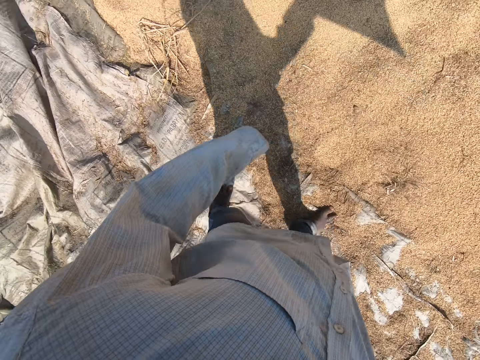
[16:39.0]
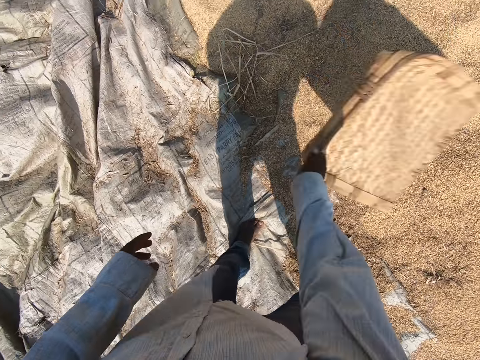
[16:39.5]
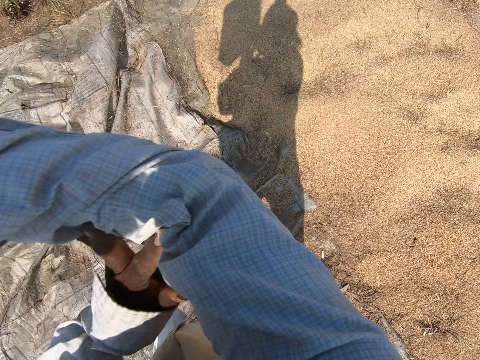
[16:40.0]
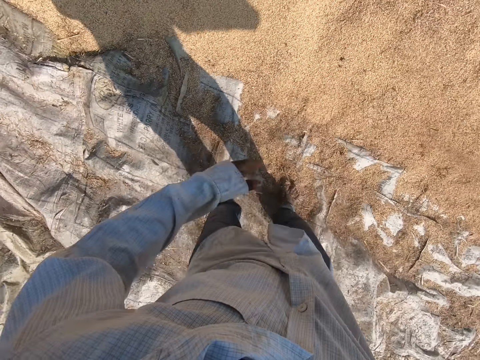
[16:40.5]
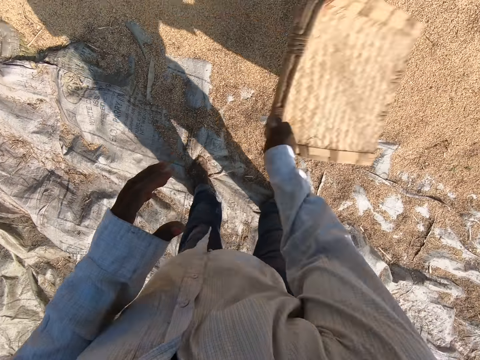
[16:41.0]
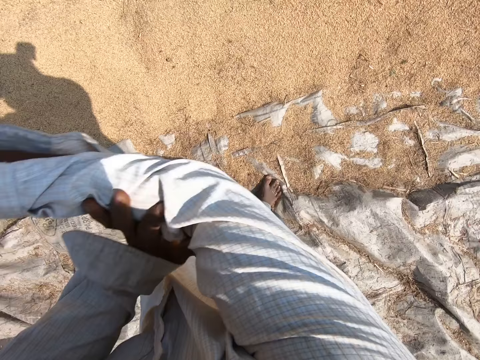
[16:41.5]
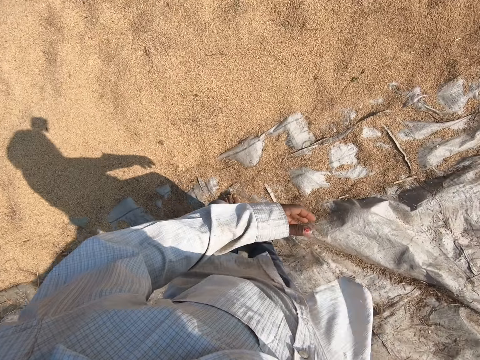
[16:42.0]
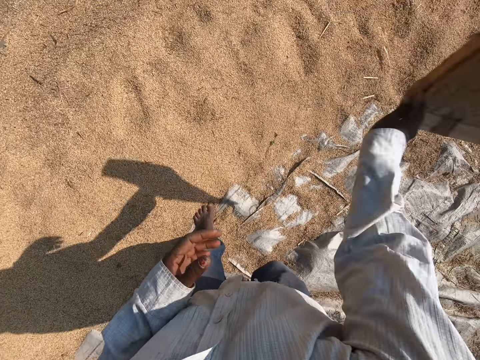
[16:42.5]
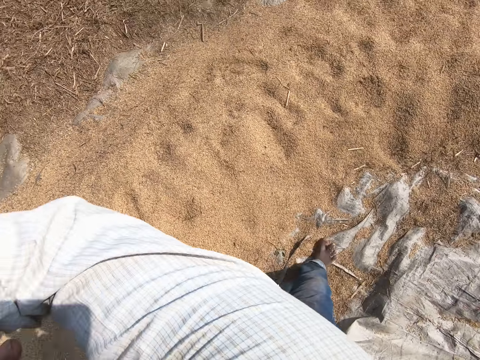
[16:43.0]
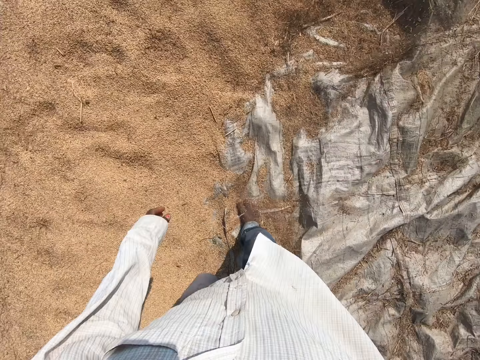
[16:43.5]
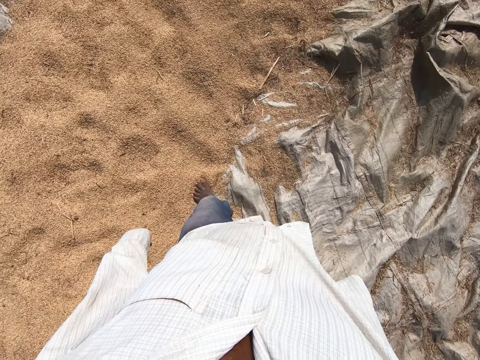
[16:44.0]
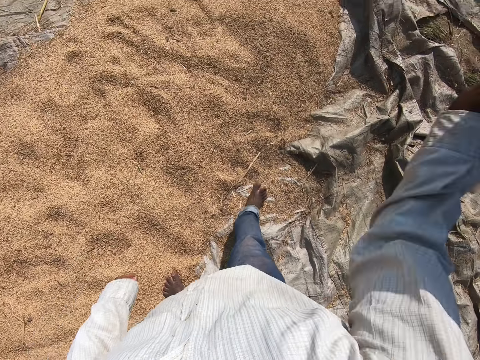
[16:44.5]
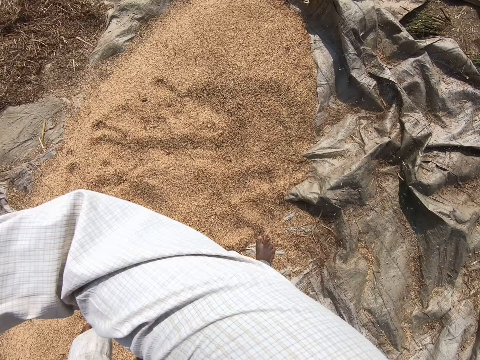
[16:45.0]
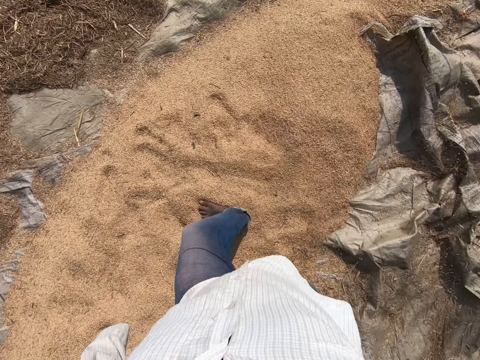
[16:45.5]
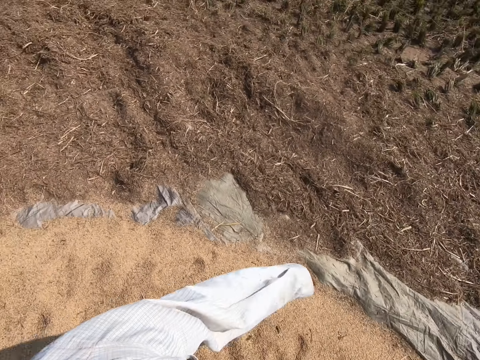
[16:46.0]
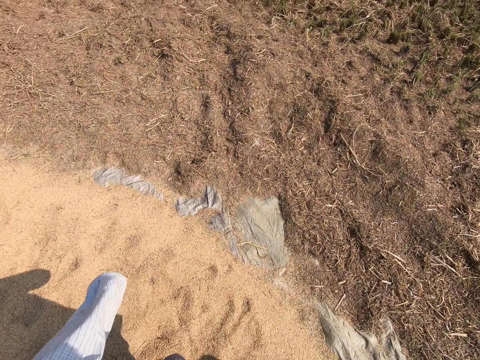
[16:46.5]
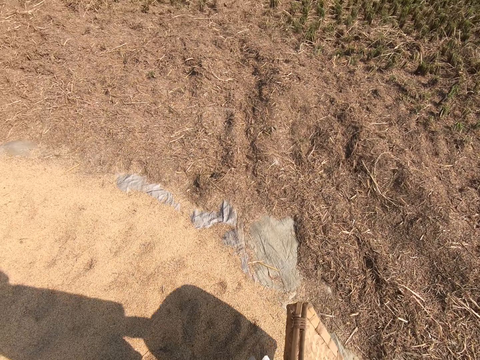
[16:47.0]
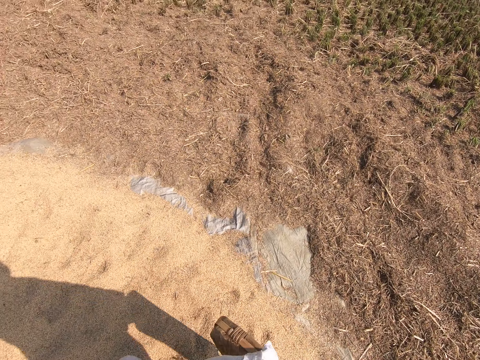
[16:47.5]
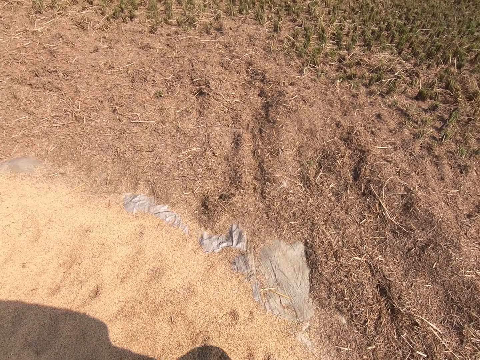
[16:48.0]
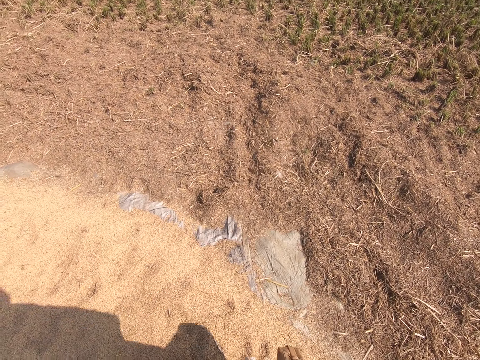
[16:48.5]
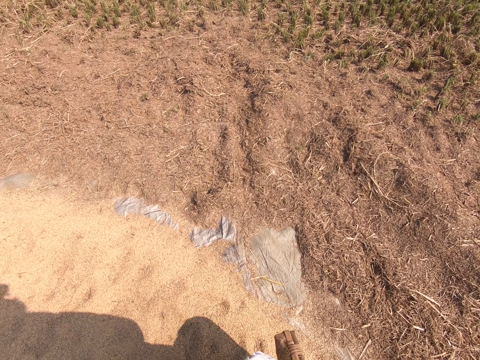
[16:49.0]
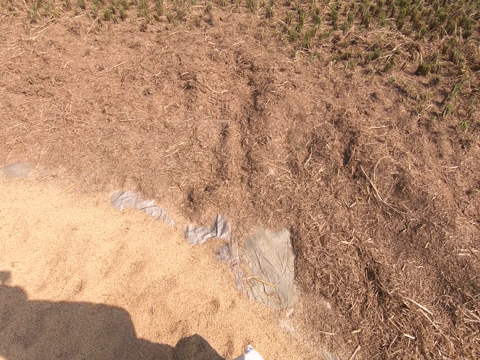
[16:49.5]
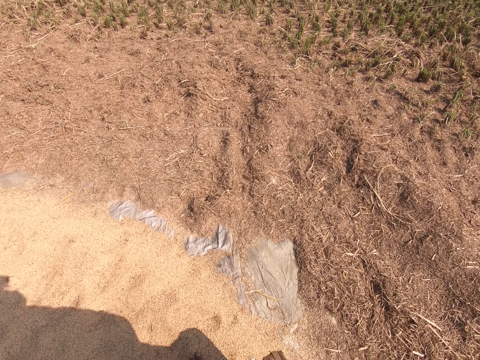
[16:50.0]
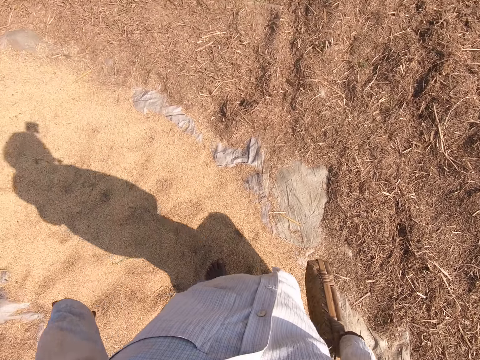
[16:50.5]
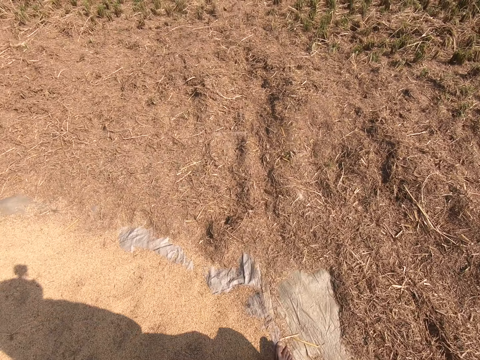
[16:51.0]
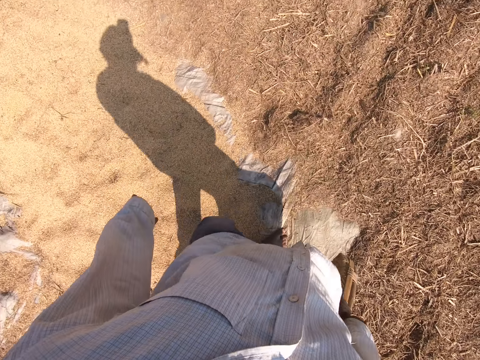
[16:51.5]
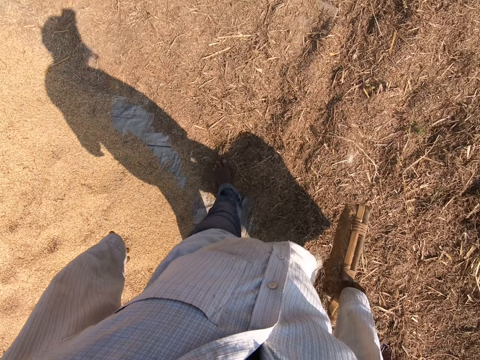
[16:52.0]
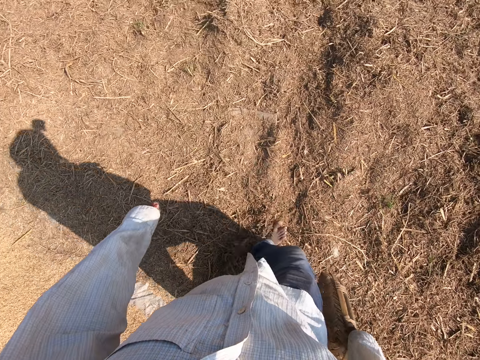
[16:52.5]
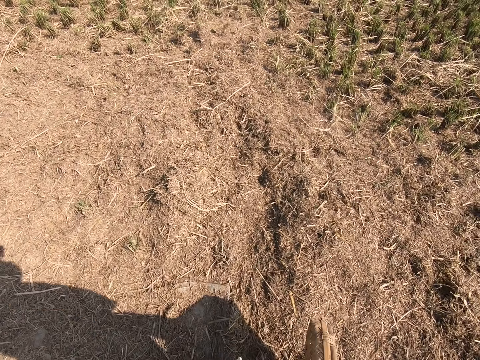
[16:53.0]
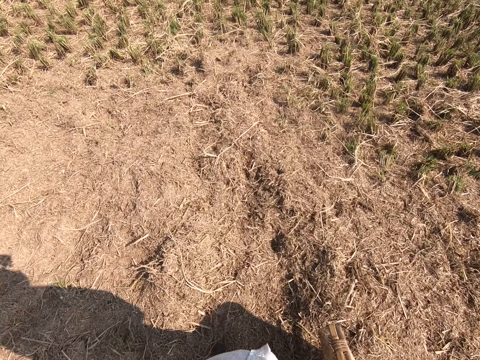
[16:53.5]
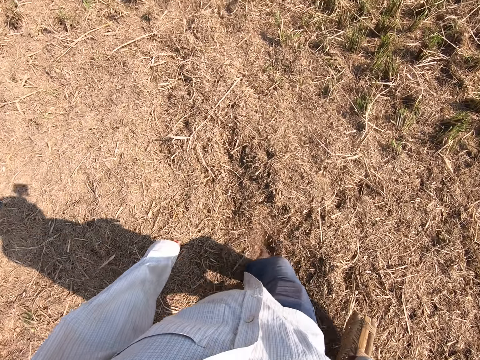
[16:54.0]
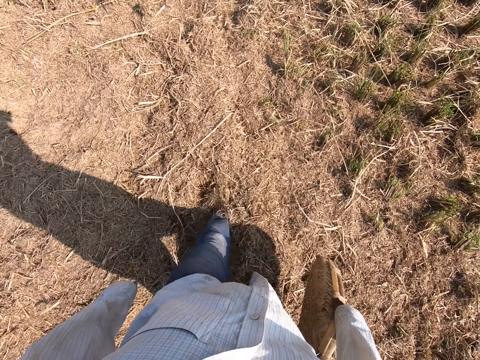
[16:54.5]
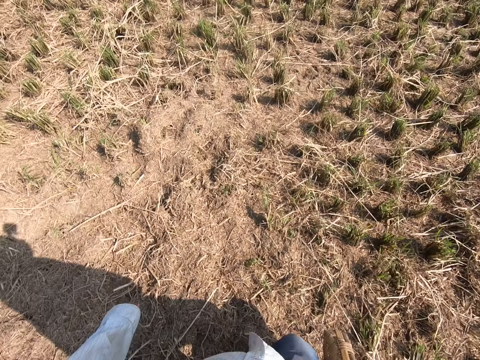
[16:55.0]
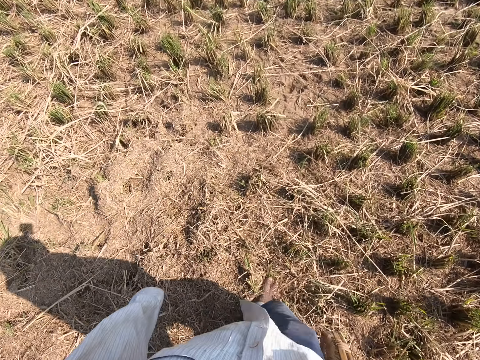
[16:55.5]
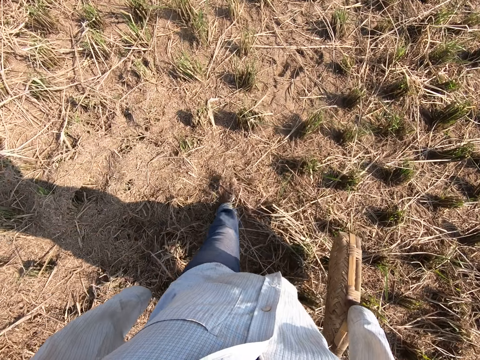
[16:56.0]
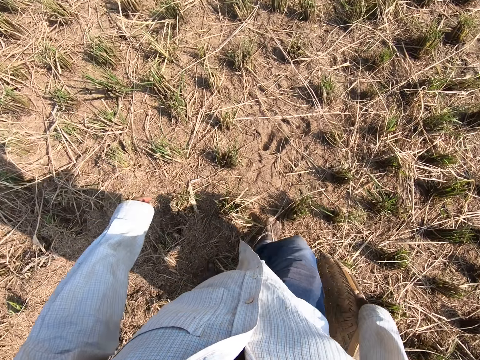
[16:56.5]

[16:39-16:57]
The camera wearer blows air in the grains with the winnowing basket. They wave the tray basket. They walk forward. They blow air in the grains with the winnowing basket. They walk on the grains. They blow air in the grains with the winnowing basket. They walk on the grains. They talk. They look around. They walk on the farm.

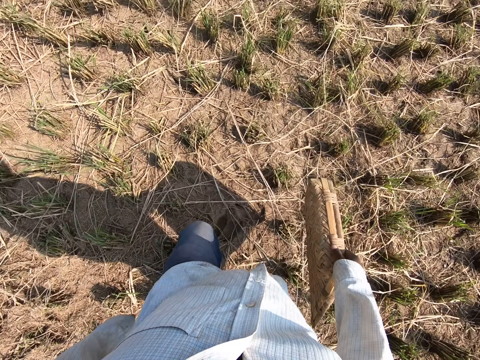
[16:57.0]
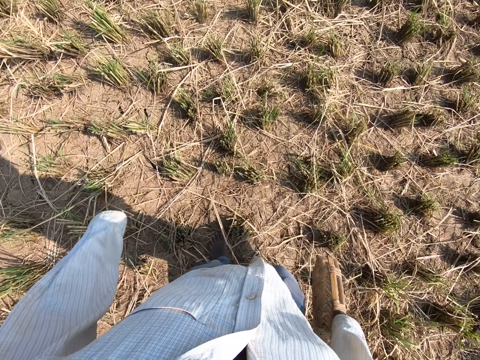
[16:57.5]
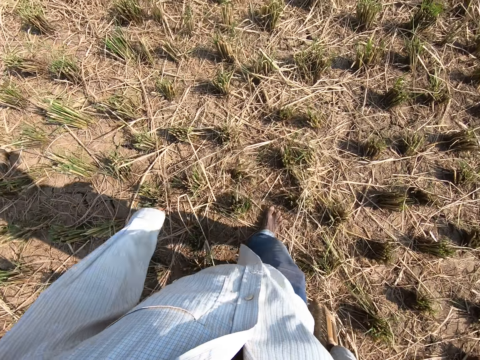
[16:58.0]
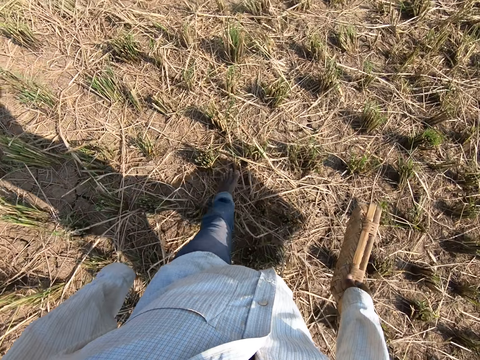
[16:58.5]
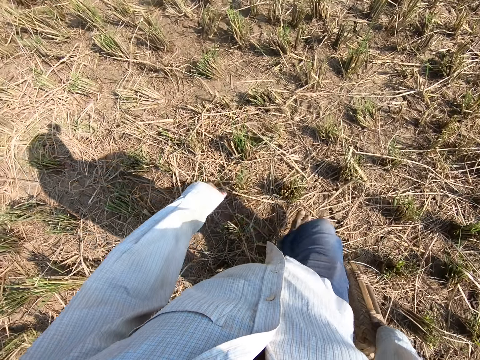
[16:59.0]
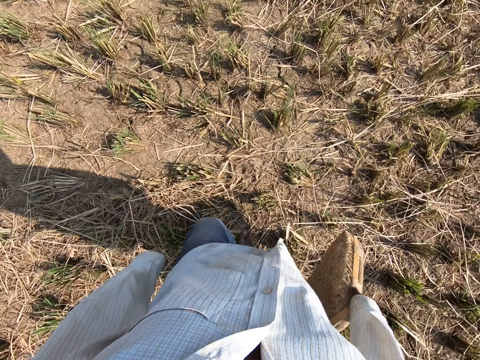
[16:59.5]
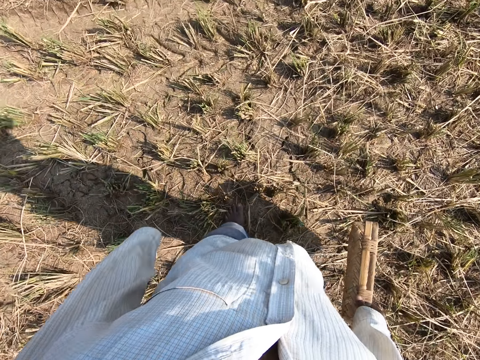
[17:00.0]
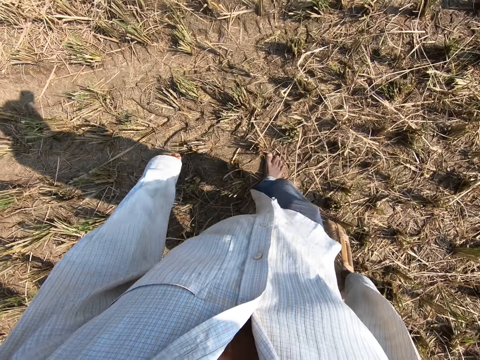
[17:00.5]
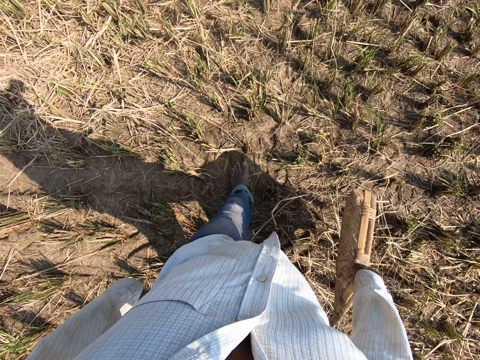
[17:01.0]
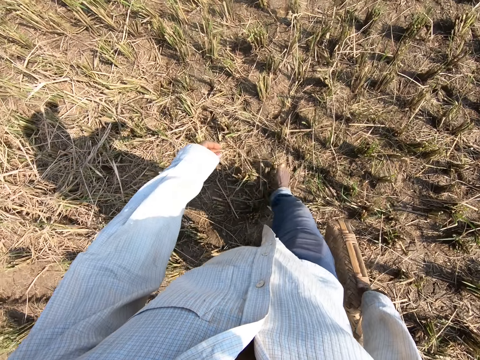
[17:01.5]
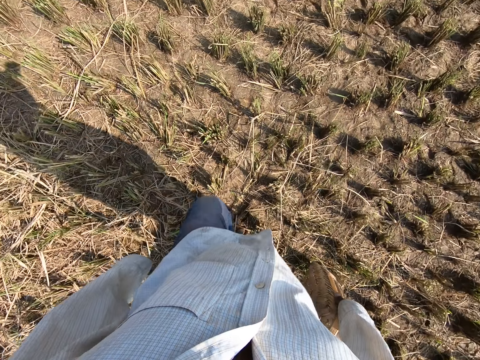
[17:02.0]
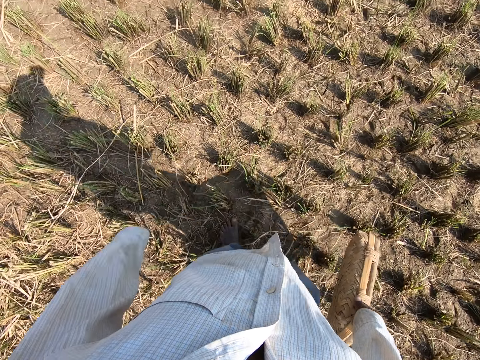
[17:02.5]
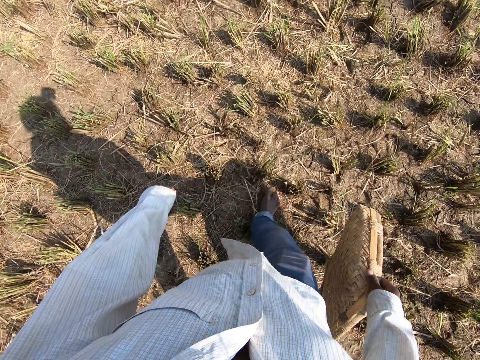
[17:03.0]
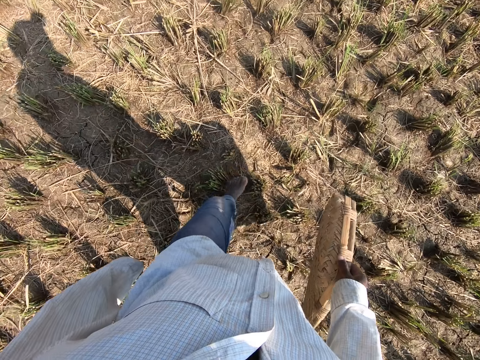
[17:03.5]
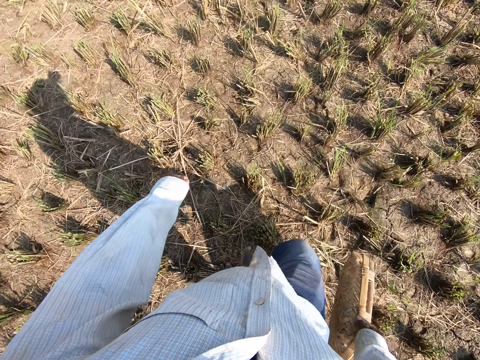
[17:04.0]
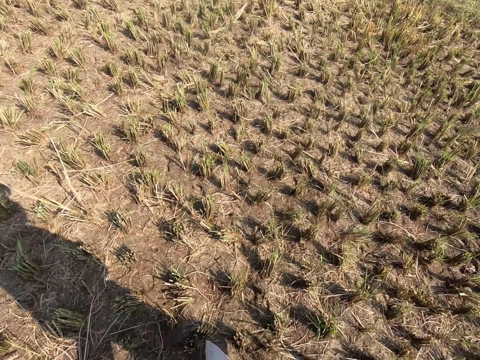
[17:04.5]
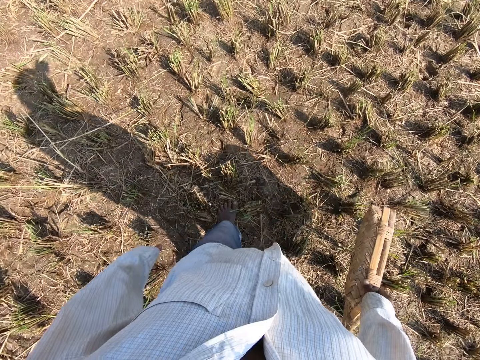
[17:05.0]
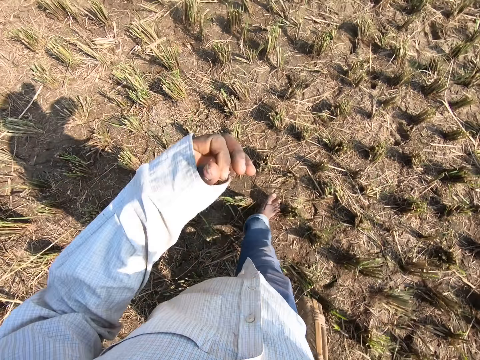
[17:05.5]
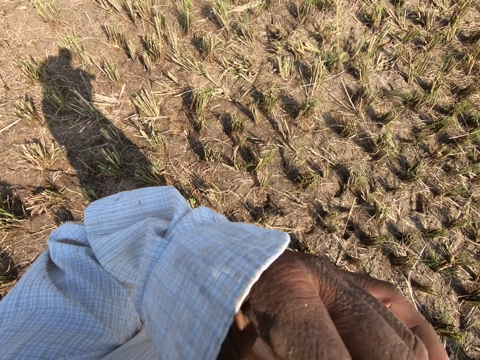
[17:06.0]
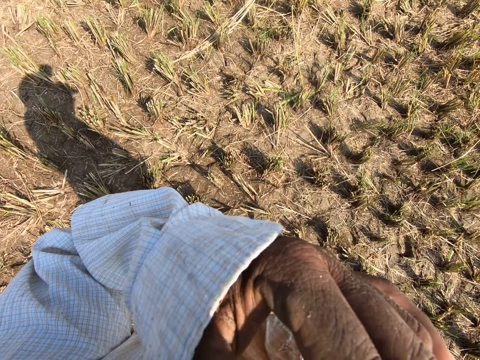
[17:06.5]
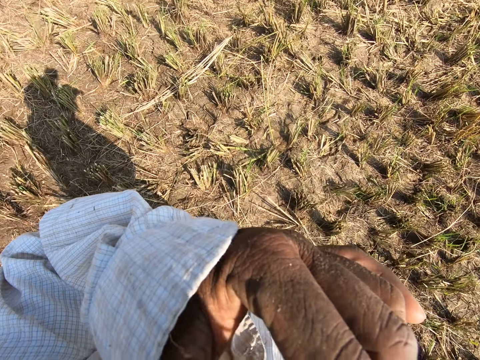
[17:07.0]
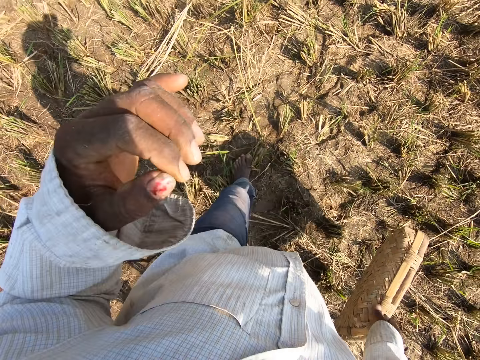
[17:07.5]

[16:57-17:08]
The camera wearer raises his hand and scratches his nose. He touches his face.
